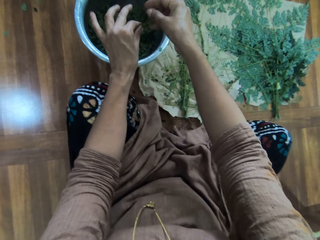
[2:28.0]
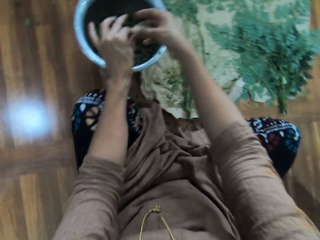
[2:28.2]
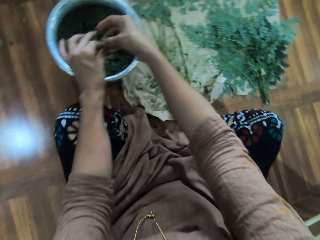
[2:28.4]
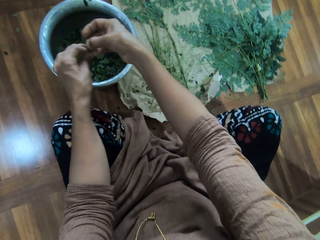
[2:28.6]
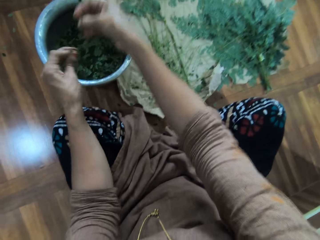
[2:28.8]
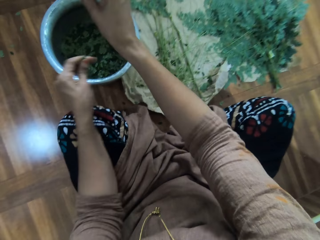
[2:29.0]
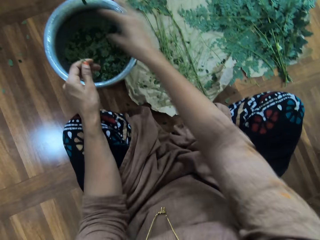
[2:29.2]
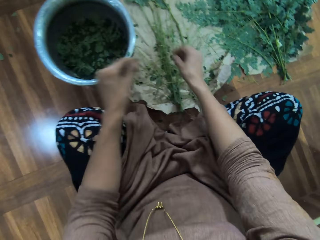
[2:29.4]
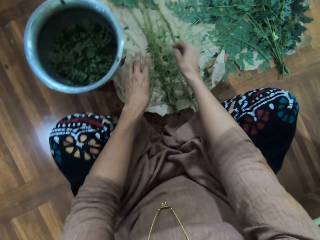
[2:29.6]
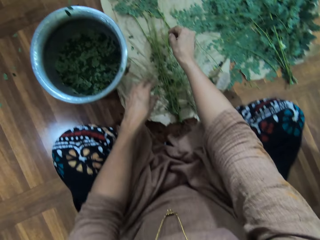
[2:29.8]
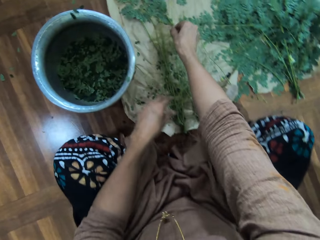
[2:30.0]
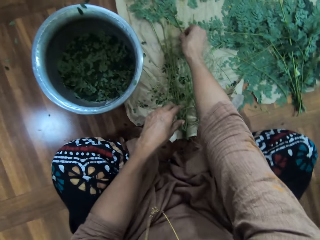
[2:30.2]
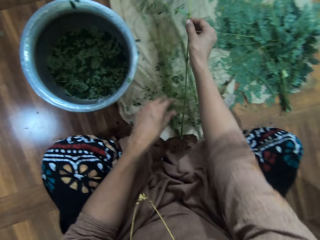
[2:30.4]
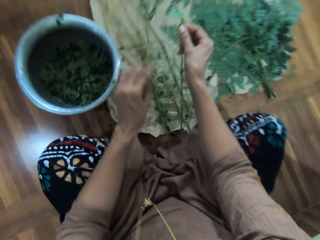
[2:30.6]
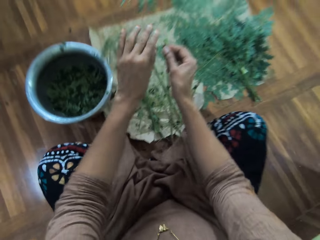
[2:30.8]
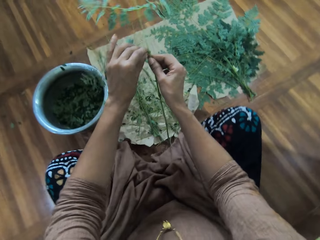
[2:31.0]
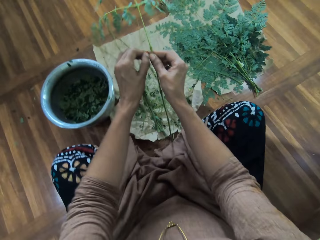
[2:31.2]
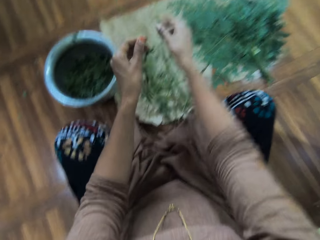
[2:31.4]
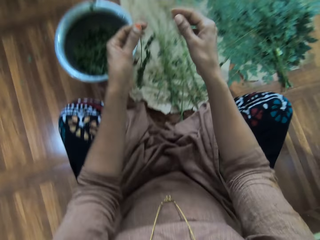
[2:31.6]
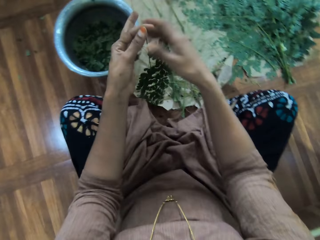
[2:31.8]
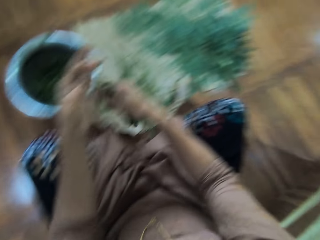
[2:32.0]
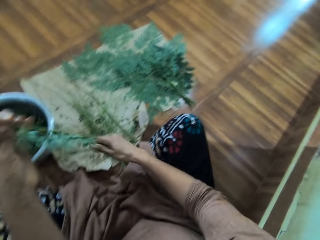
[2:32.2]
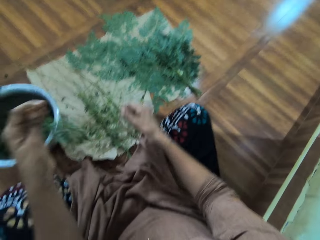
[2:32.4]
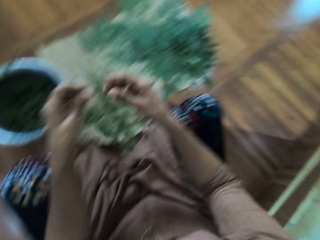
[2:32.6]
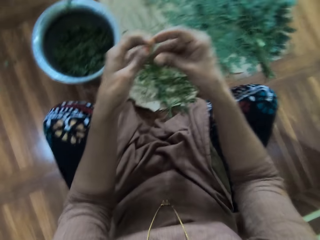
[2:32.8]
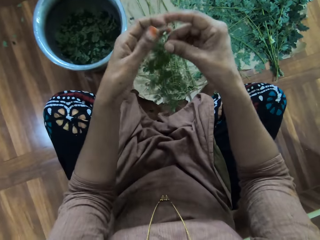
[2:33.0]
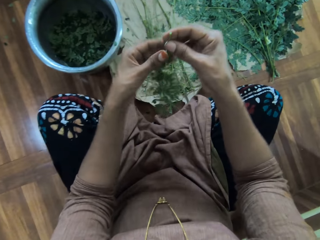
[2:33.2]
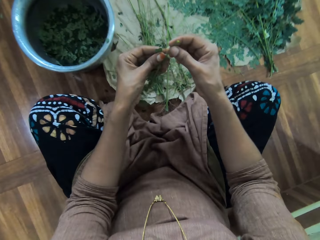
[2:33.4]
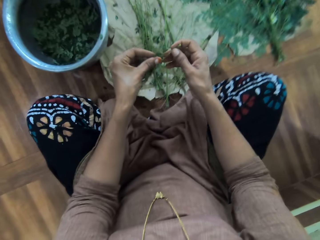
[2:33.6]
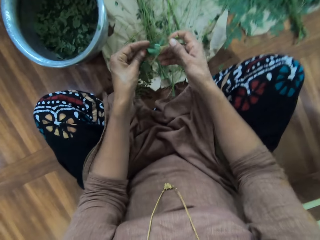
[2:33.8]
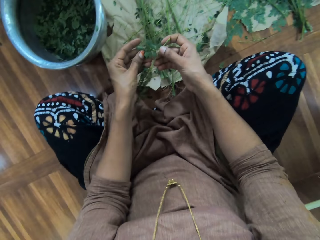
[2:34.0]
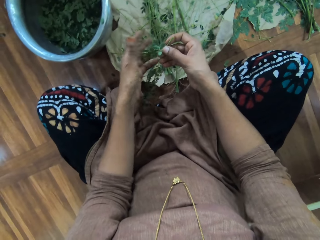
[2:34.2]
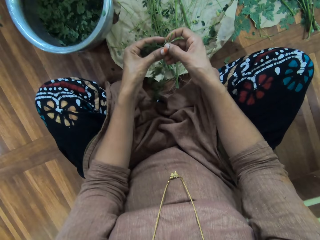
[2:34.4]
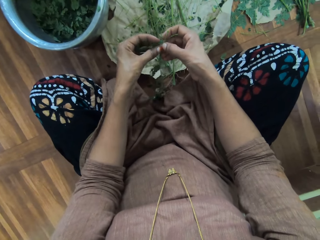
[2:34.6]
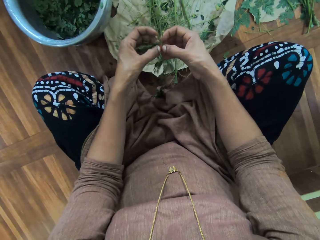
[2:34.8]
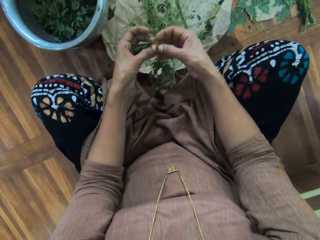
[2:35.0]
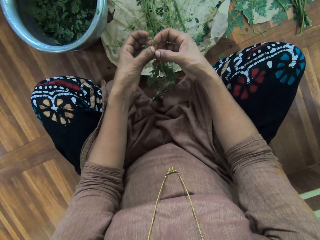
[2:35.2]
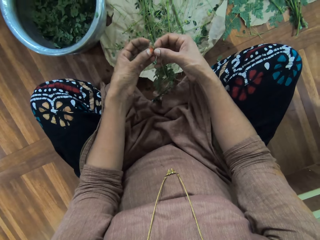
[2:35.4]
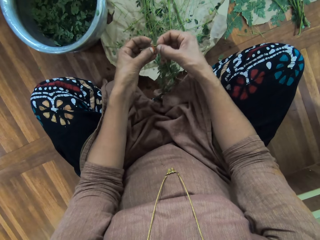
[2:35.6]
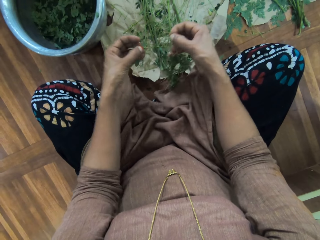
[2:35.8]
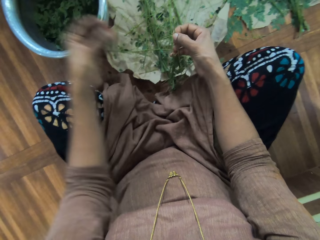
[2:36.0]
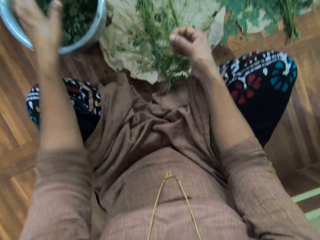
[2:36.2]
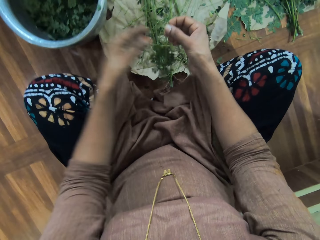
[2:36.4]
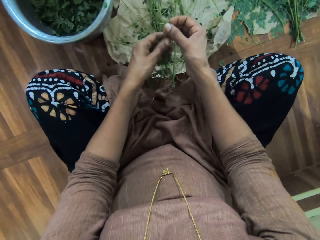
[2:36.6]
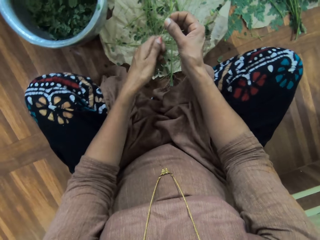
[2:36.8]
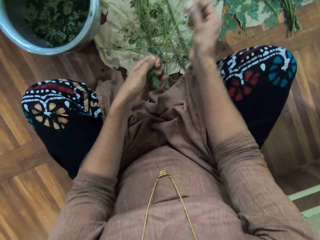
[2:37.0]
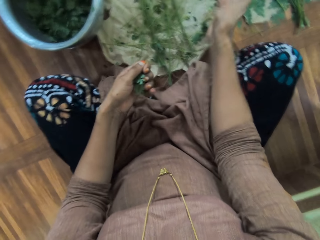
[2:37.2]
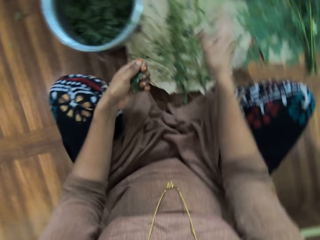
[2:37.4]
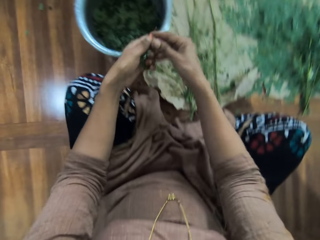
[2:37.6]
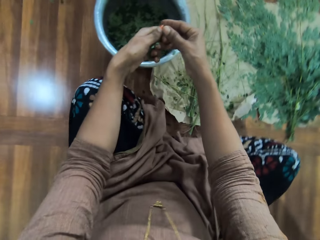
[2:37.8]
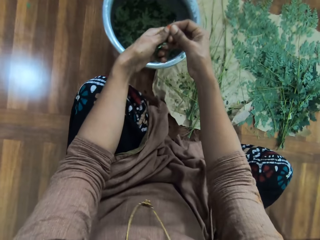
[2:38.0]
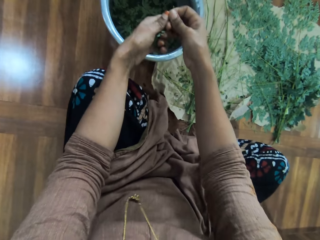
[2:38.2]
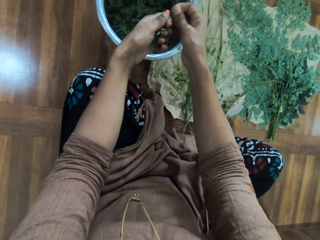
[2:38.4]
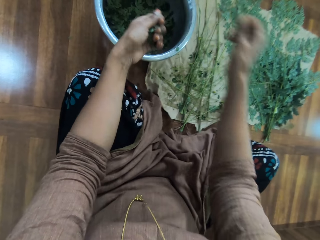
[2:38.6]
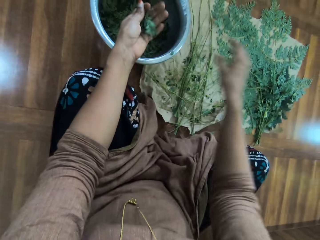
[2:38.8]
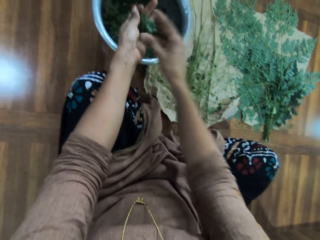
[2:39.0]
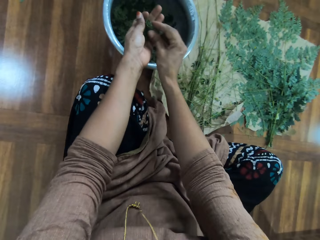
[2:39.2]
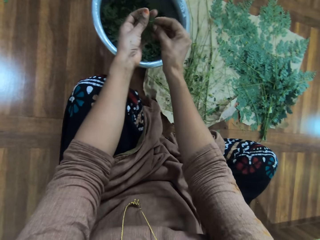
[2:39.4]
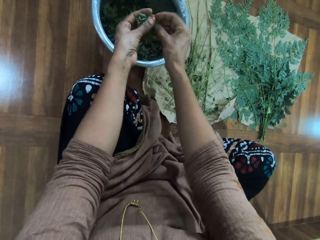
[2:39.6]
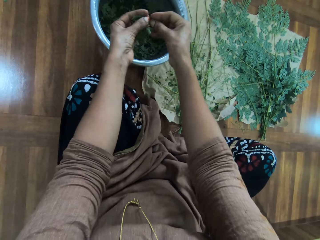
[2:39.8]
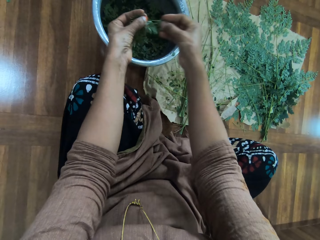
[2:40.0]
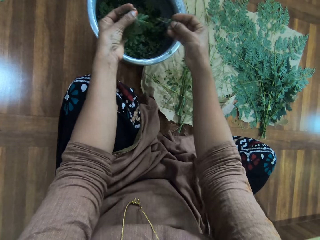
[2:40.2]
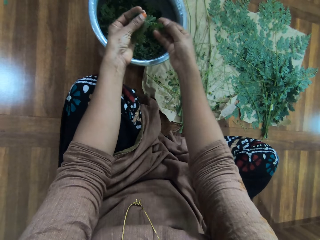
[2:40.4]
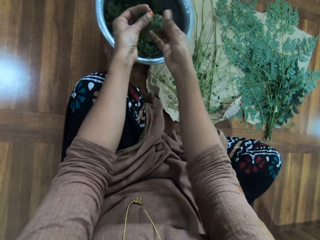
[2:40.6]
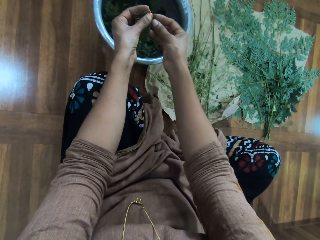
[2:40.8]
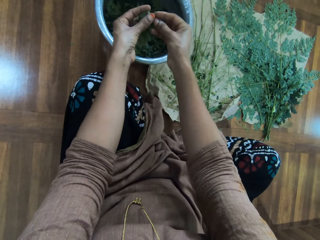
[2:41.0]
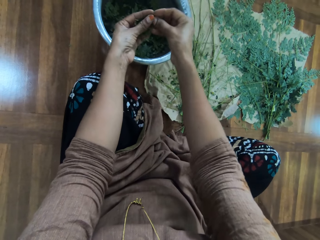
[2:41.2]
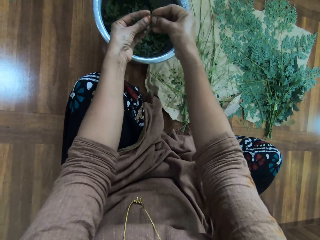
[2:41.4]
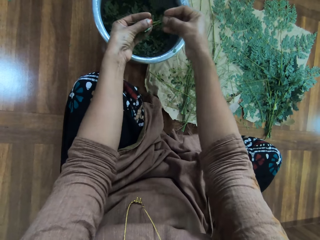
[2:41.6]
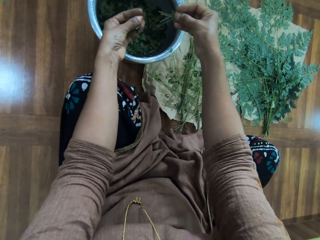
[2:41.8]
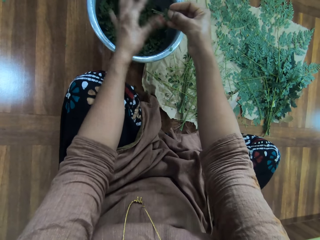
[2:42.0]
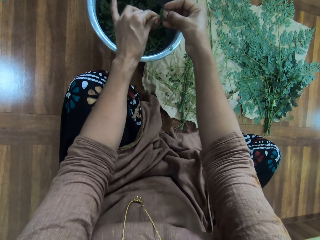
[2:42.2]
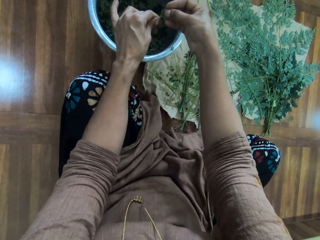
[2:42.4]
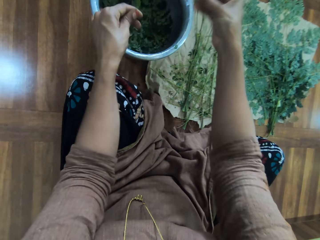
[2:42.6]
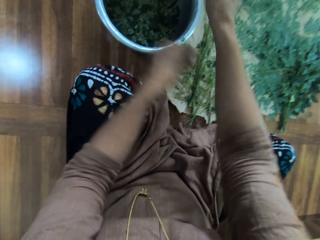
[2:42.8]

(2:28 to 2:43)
The camera wearer deposits the leaves in the stainless steel pot. They take a branch. They remove the leaves on the branch. They put the branch down. They remove the leaves on the branch.

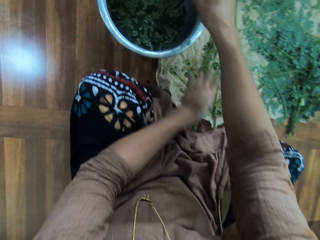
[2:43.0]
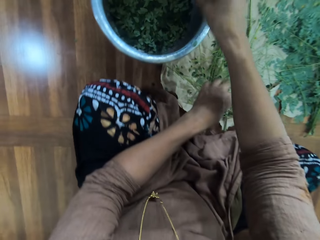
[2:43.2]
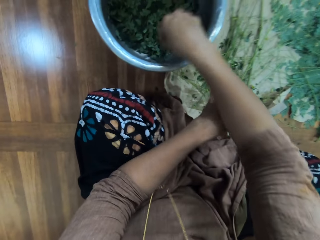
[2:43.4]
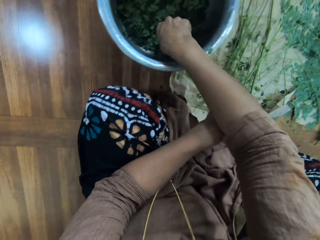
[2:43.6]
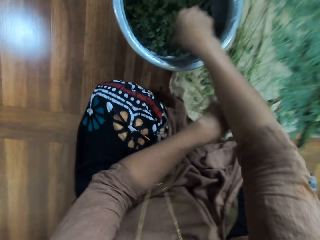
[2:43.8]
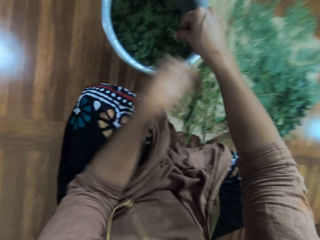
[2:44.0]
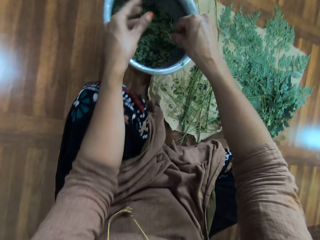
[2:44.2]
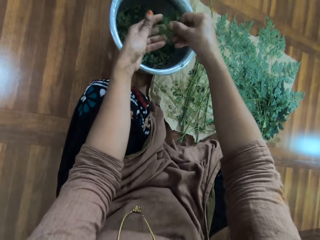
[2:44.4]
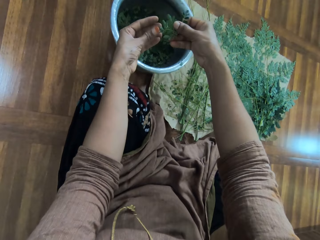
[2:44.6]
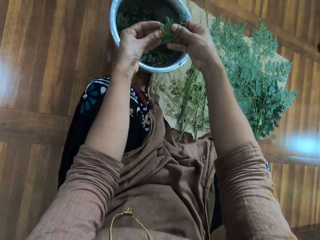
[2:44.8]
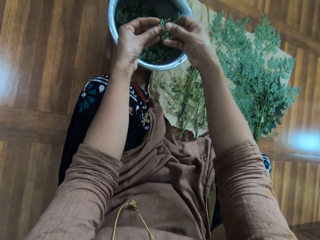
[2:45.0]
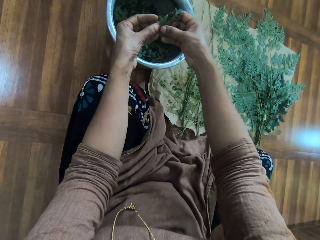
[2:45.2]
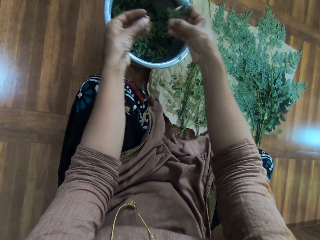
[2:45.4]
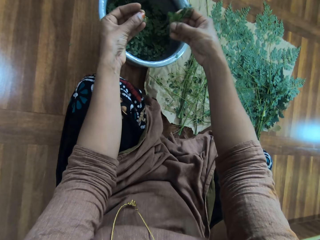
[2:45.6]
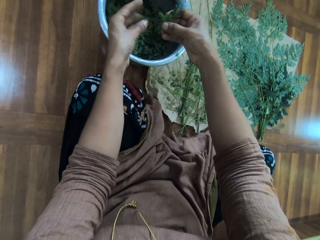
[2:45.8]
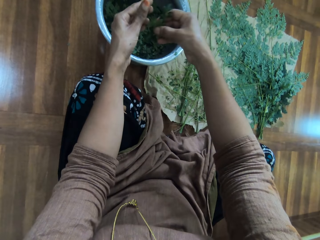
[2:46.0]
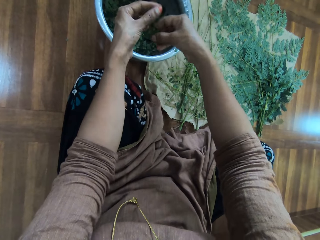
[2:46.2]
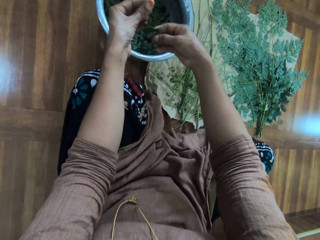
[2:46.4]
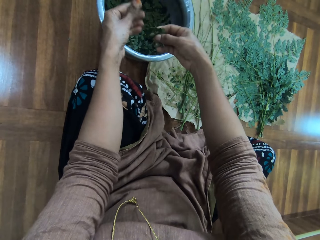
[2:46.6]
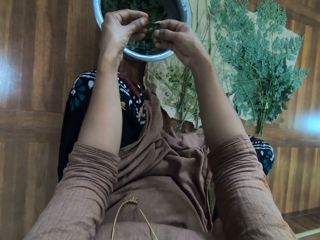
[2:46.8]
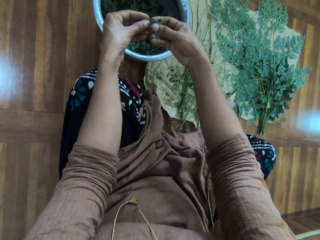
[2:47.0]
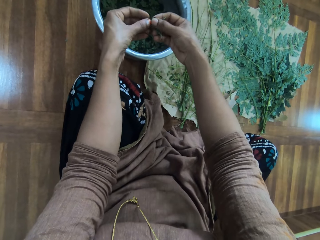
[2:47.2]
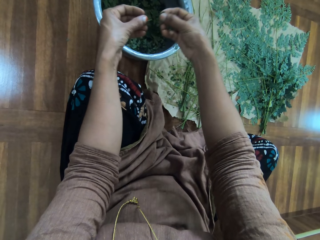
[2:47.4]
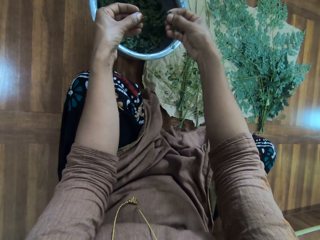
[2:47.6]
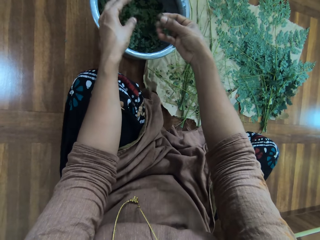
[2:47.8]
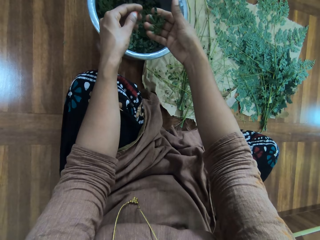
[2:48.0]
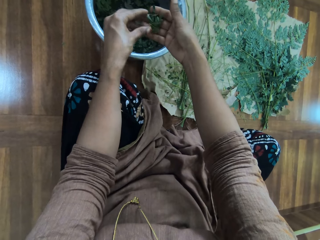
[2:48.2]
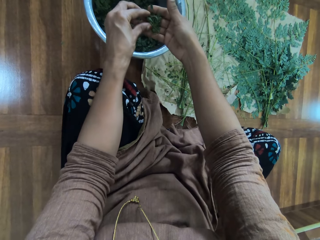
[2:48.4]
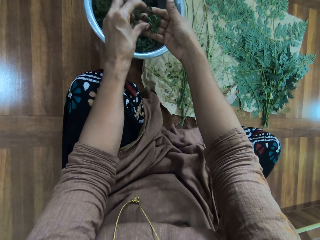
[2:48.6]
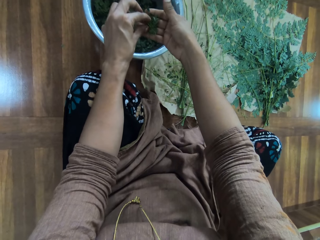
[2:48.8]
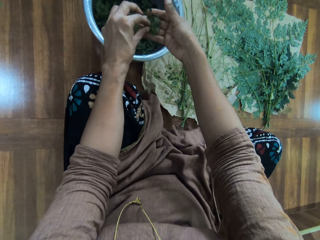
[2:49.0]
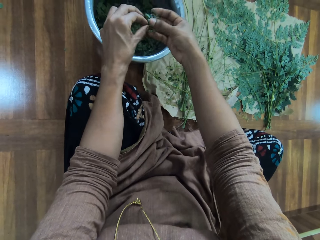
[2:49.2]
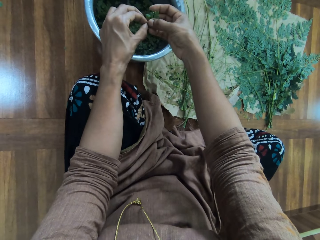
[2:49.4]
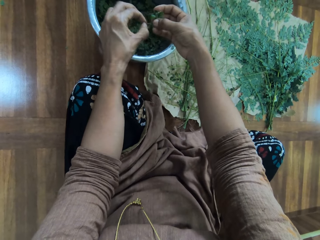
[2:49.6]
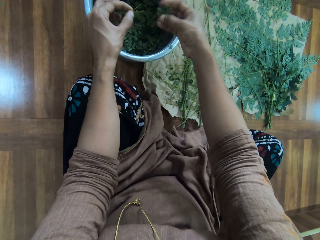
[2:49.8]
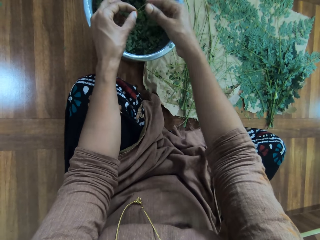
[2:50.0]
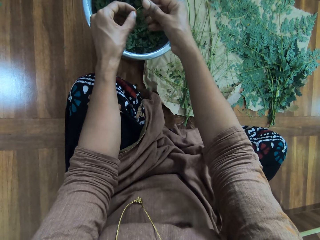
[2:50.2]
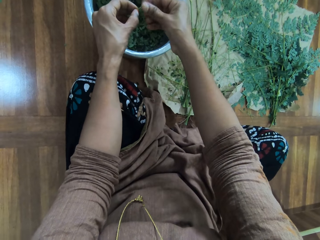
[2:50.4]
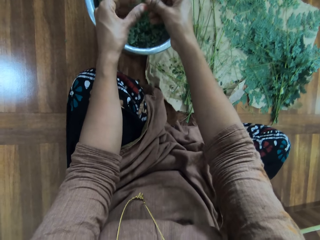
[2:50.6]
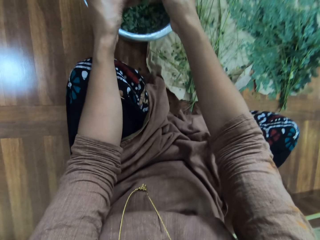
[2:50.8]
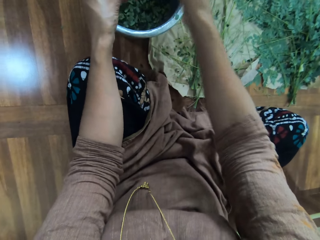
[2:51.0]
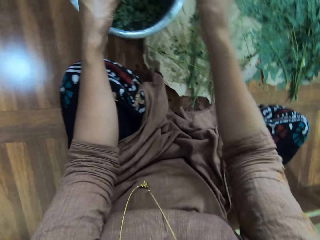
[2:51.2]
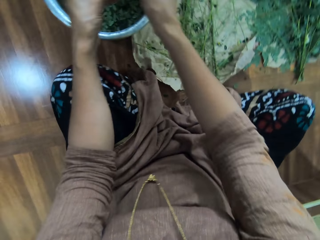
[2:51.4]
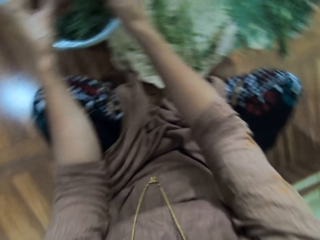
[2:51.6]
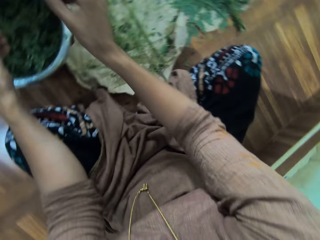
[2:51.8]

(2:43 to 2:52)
The camera wearer puts the branch down. They remove the leaves on the branch.
